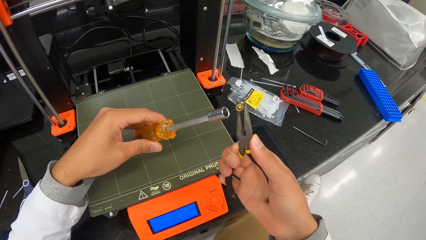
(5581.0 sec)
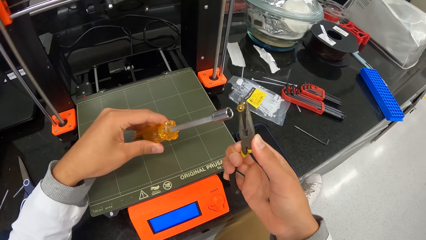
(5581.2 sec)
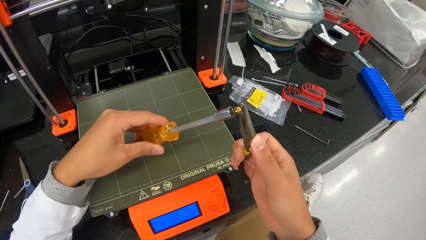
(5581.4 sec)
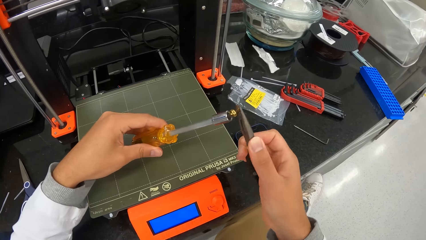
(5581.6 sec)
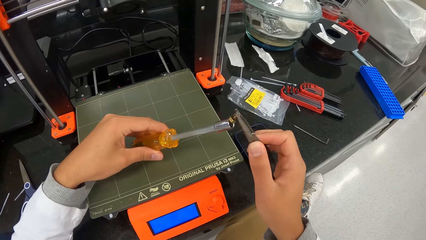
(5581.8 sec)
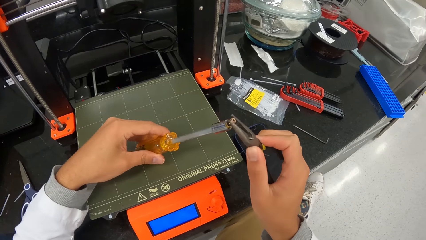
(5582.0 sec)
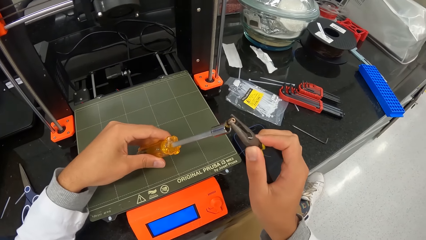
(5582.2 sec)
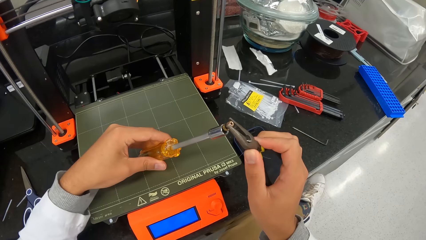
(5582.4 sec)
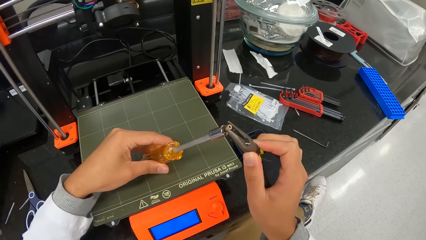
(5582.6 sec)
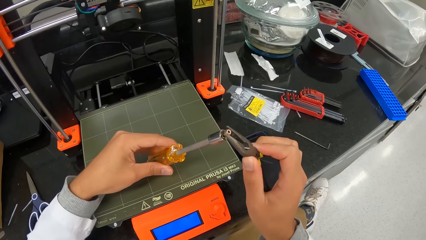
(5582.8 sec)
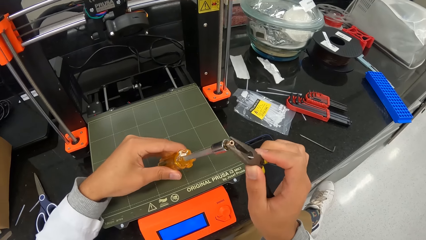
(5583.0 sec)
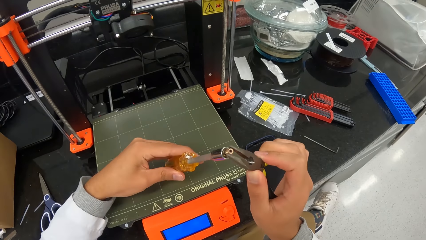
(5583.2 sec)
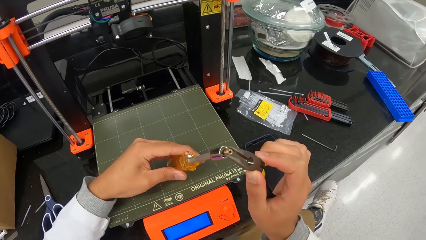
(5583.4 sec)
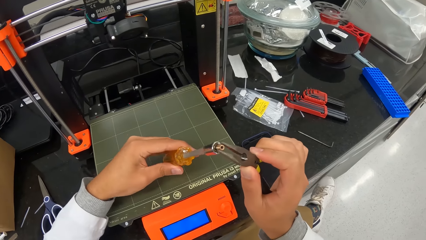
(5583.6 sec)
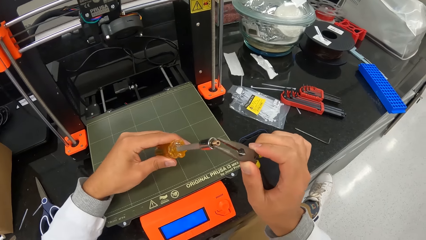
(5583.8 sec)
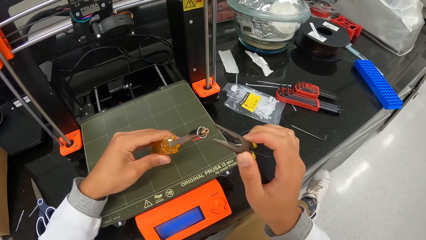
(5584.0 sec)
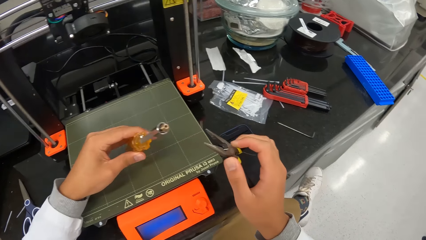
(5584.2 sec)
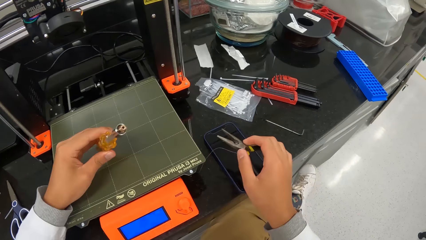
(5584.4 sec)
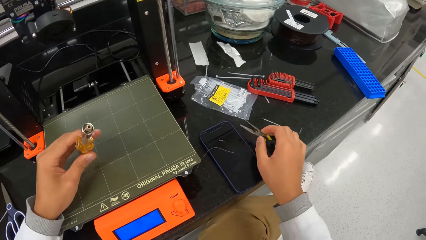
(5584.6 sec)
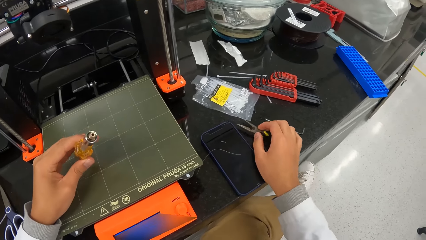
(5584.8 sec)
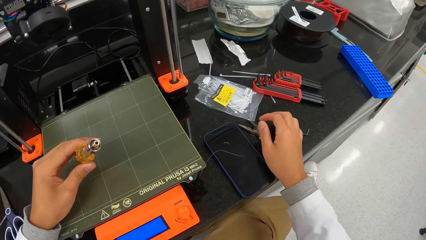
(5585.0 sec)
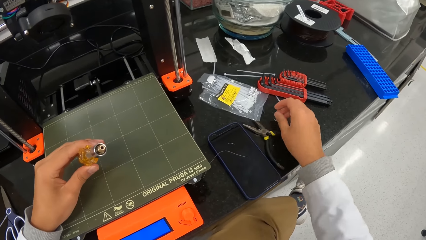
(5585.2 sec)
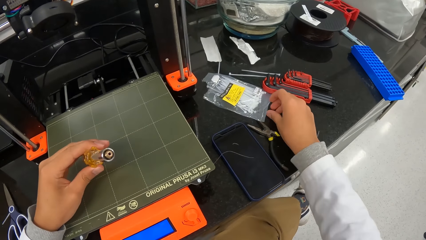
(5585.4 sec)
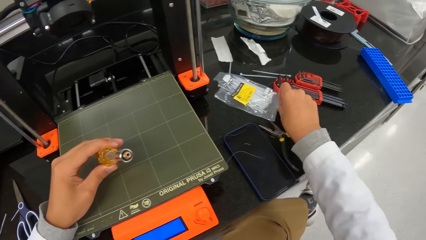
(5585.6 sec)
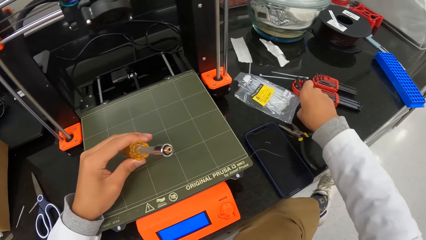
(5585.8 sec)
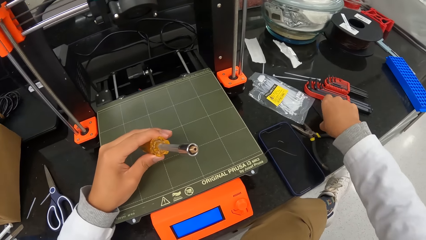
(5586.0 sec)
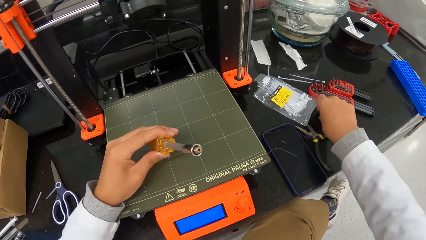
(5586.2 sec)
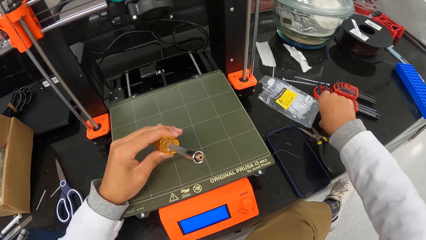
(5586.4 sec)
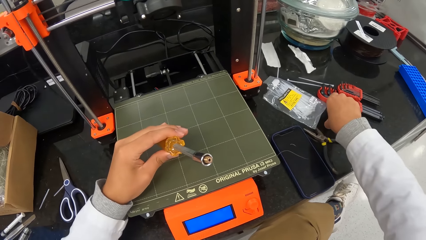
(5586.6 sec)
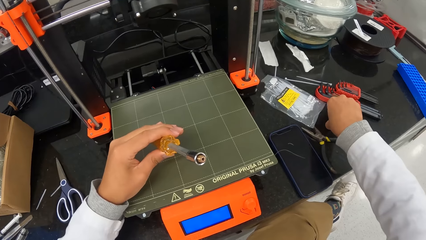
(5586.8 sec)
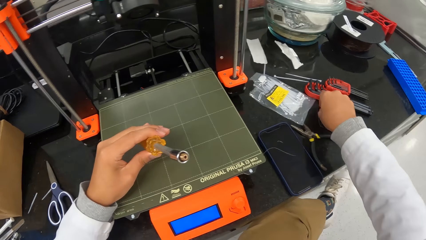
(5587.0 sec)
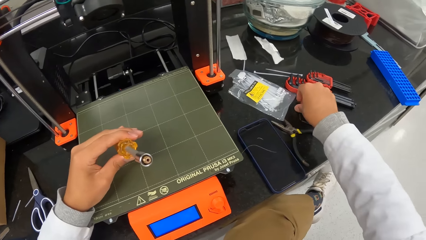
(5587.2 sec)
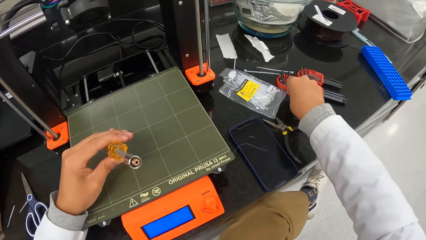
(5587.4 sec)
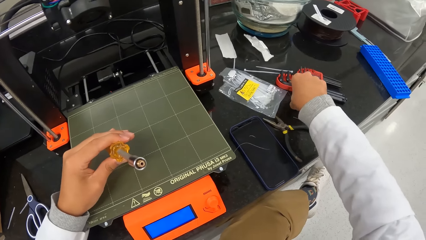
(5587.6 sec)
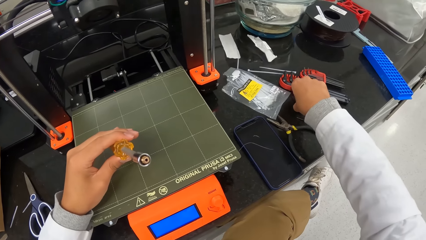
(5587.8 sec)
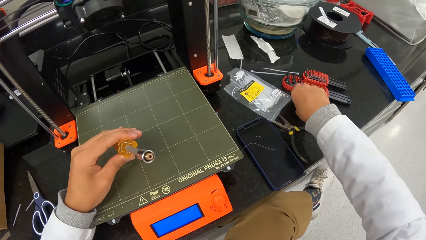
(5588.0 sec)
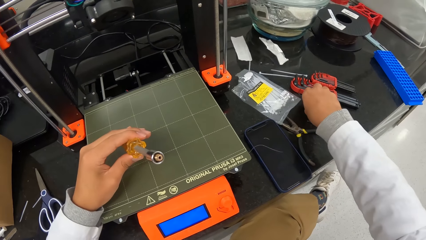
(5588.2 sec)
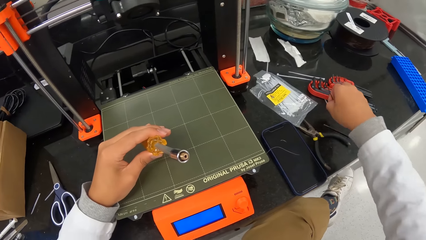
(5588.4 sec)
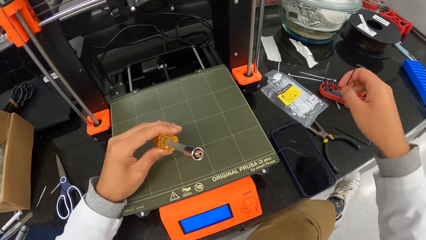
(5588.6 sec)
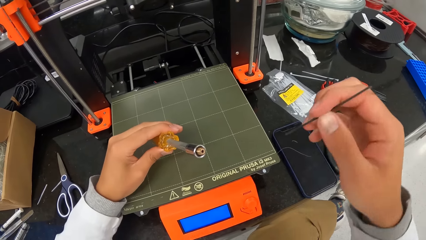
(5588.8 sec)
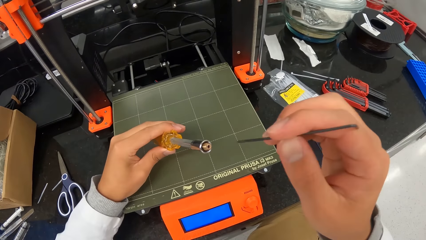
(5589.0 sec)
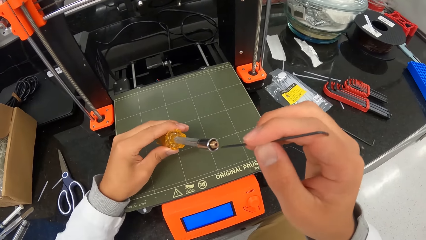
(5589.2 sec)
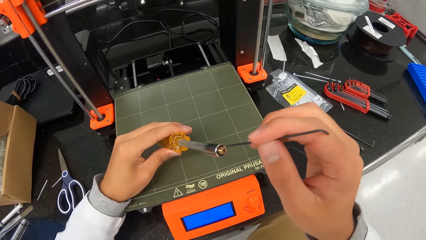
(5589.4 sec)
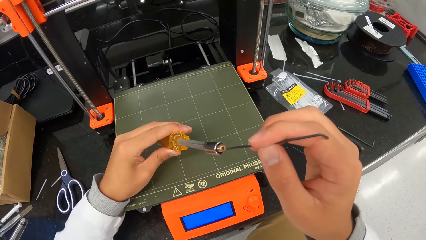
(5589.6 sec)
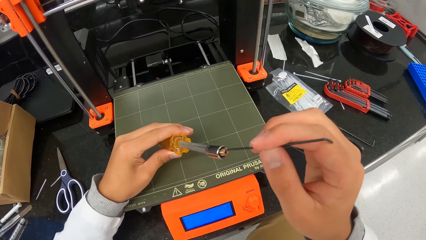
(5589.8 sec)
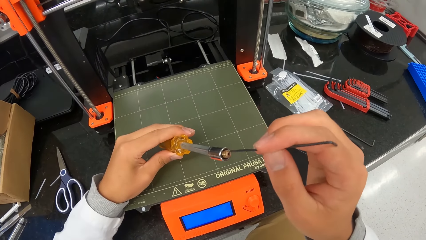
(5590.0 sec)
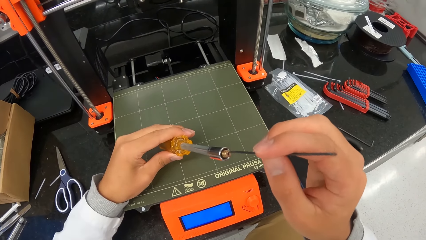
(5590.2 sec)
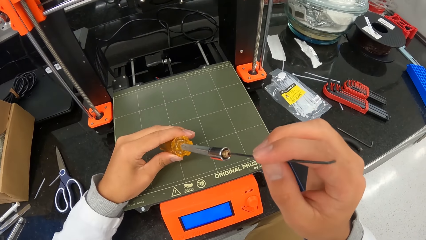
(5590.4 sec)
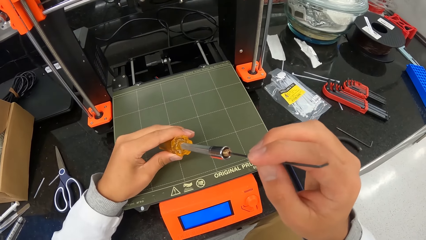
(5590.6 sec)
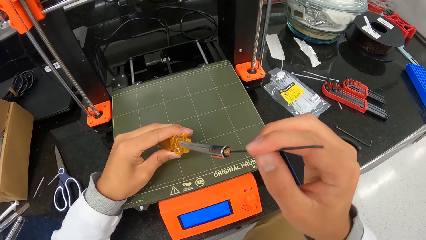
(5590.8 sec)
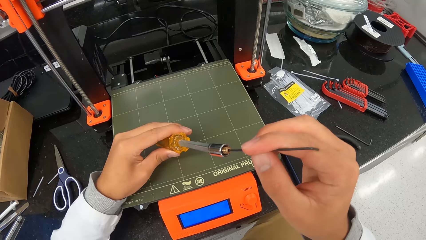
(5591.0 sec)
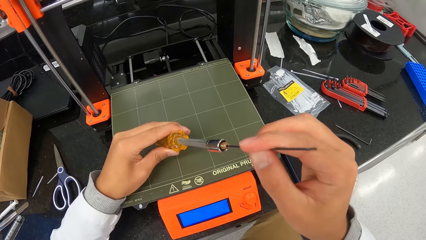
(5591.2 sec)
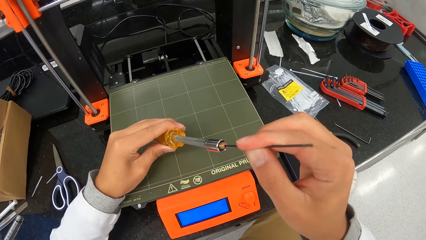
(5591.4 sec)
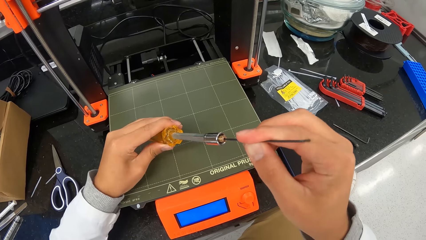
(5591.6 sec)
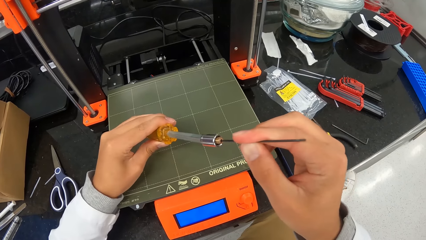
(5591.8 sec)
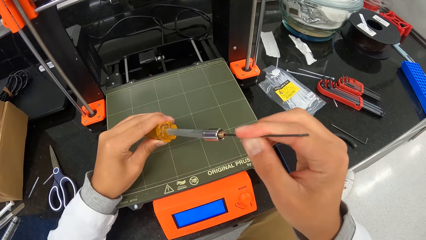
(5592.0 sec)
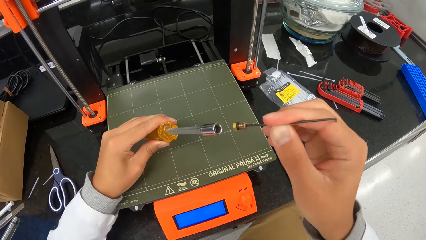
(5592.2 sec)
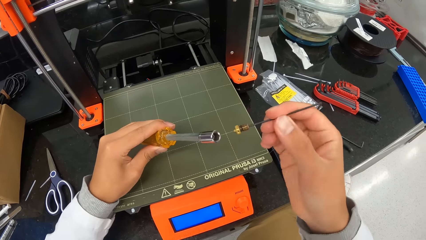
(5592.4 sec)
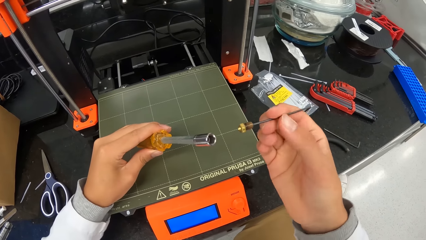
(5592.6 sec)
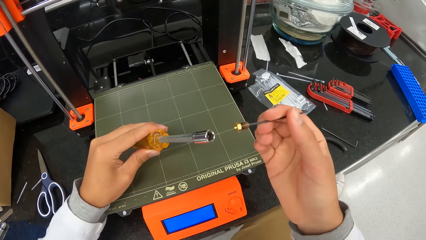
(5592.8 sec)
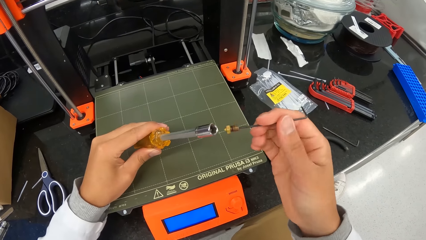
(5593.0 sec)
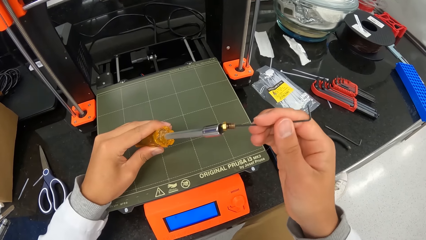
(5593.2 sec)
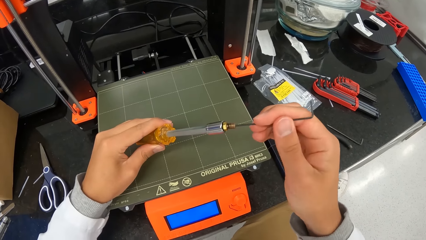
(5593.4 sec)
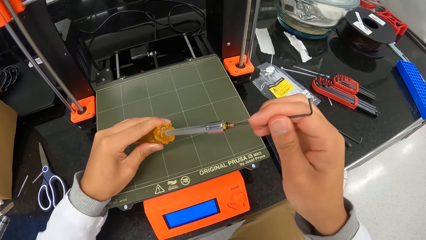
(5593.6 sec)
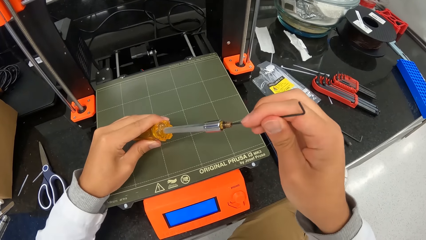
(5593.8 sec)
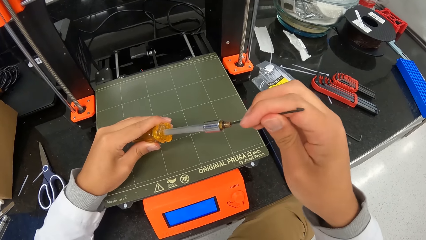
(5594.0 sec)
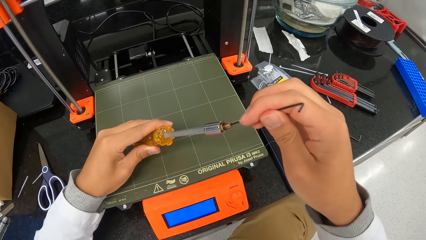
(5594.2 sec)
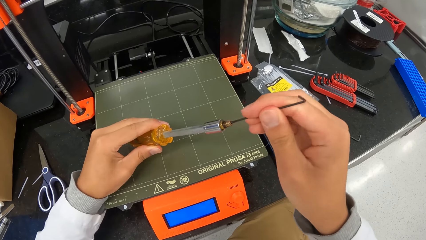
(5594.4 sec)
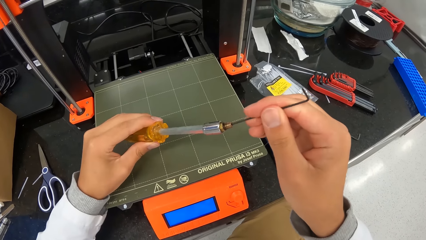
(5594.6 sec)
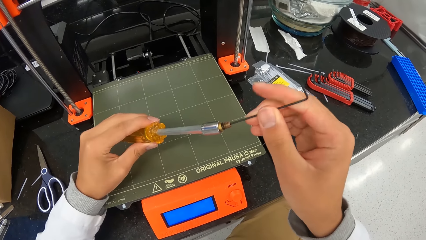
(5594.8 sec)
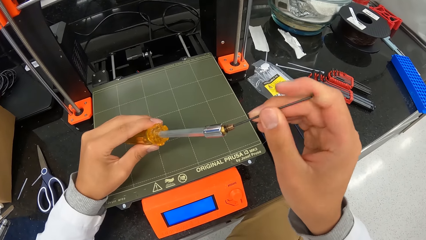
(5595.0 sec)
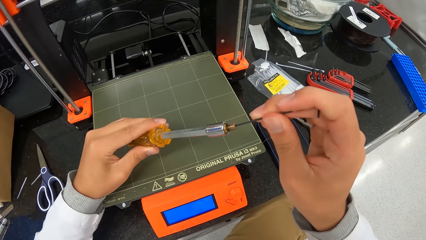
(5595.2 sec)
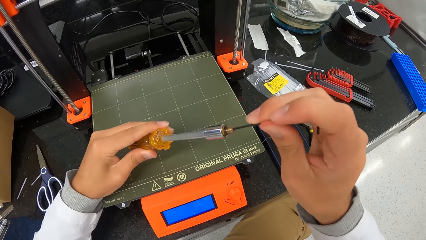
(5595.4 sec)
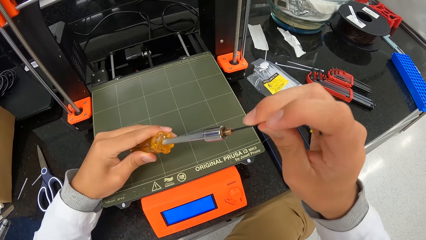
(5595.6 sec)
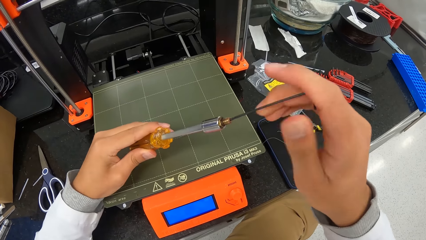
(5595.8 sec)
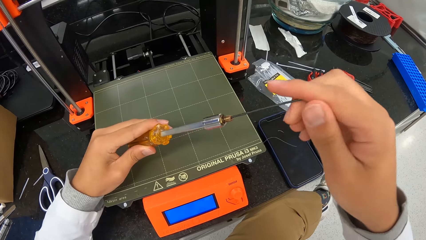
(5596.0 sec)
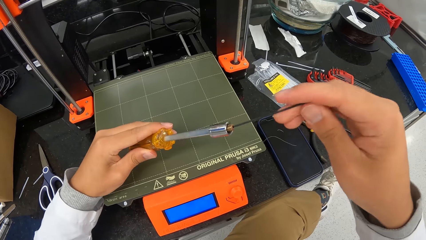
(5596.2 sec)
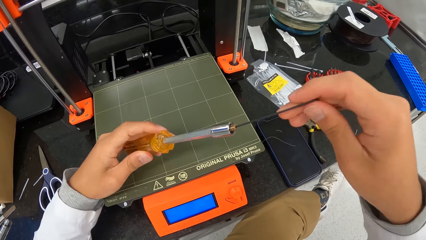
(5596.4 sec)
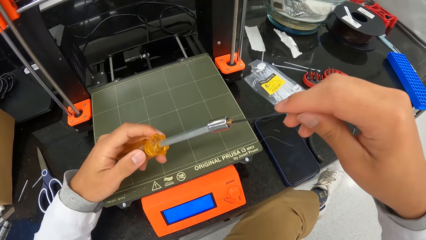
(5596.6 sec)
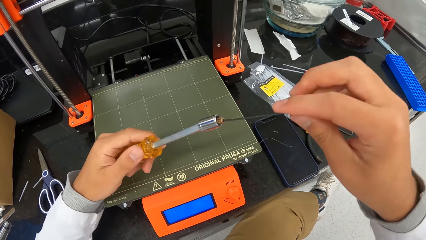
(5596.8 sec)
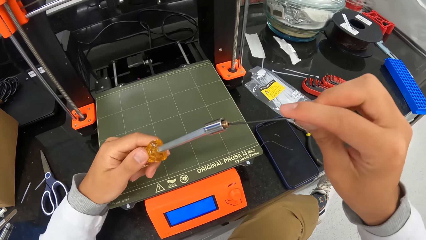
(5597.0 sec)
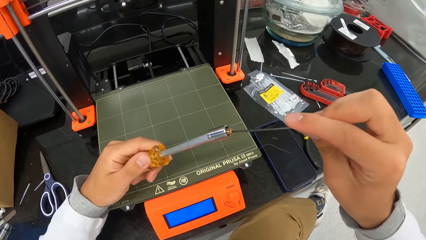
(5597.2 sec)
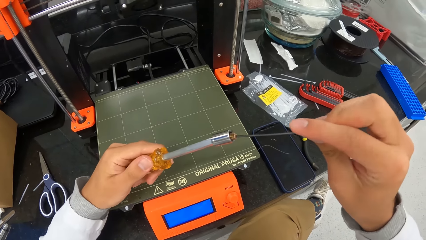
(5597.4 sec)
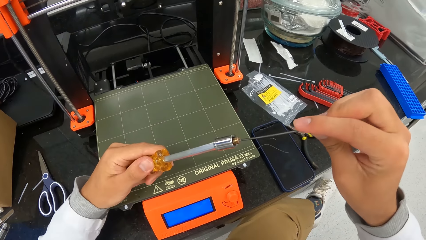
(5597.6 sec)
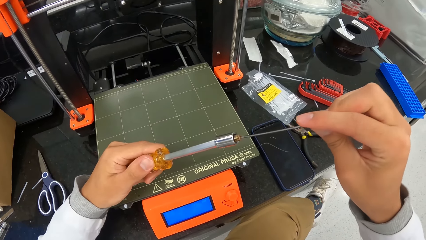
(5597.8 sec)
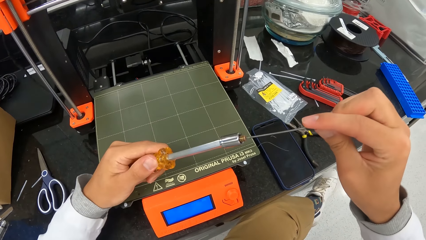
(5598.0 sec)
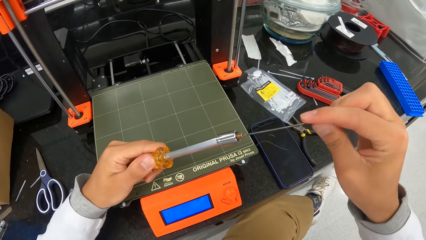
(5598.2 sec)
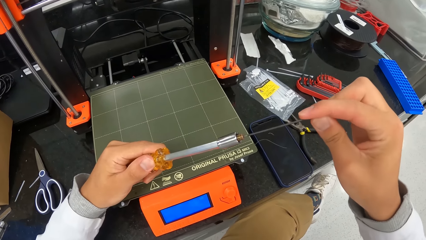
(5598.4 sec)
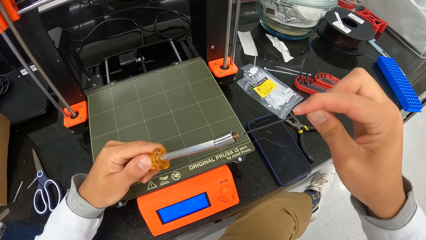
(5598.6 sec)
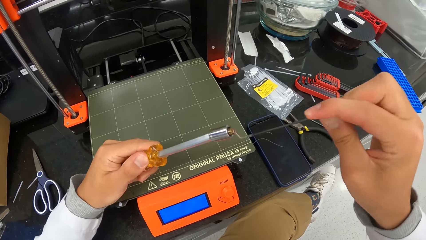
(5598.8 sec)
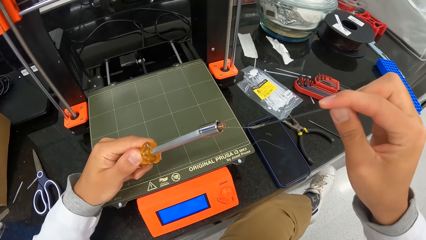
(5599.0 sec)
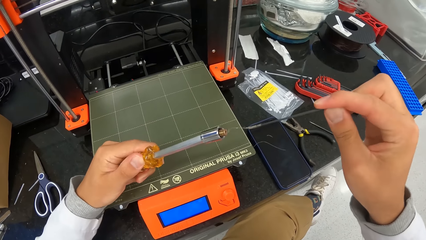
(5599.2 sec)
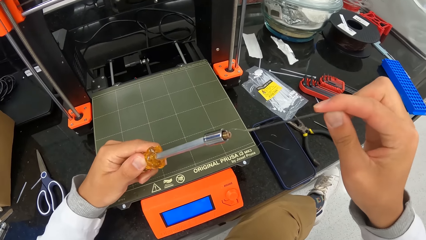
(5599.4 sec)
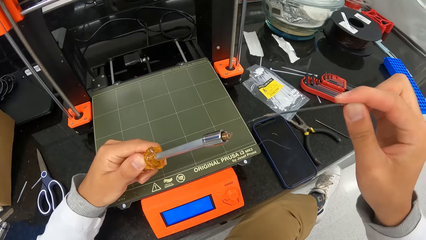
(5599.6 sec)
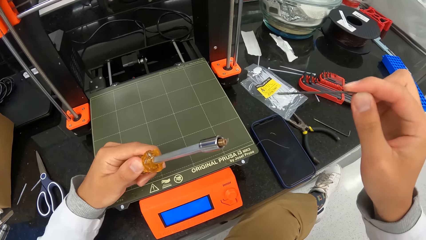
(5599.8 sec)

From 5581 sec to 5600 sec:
The camera wearer puts the screw in the screwdriver with the cutter. He drops the cutter on the laboratory cabinet with his right hand. He picks an Allen key or wire from the laboratory counter with his right hand. He puts the Allen key in the screw in the screwdriver with his right hand. He fixes the screw with the wire. He clears the screw with the Allen key in his right hand.
